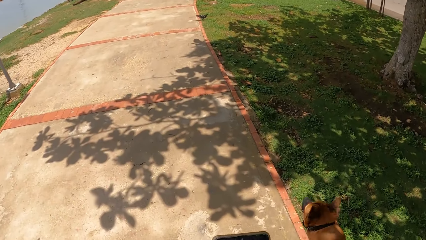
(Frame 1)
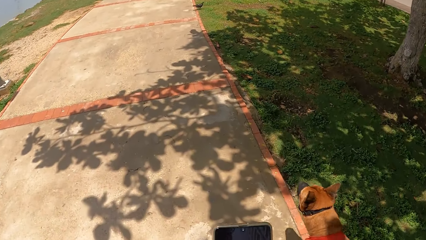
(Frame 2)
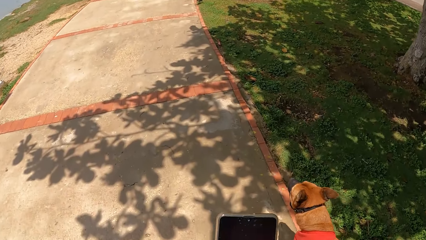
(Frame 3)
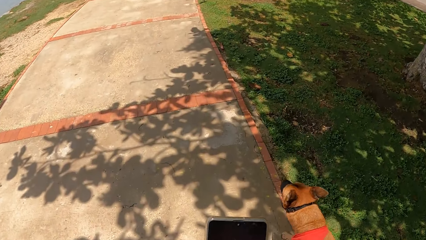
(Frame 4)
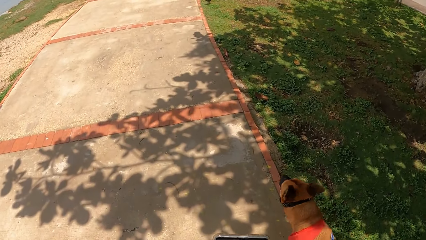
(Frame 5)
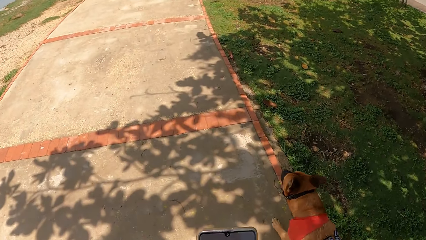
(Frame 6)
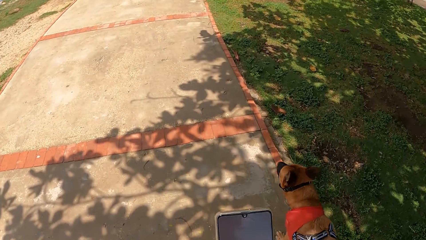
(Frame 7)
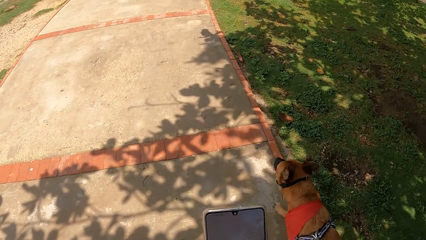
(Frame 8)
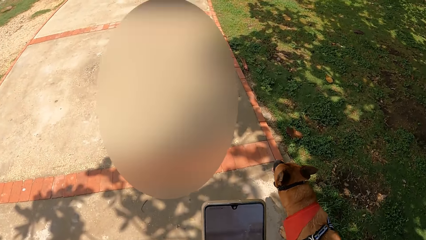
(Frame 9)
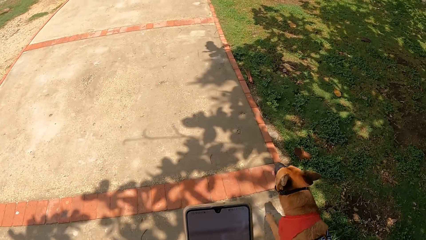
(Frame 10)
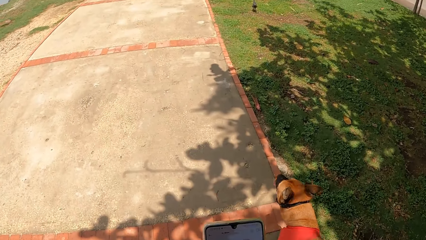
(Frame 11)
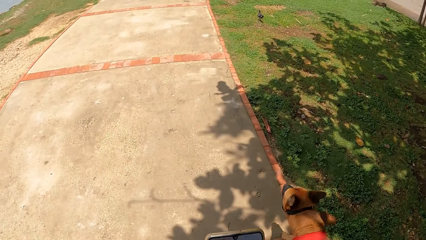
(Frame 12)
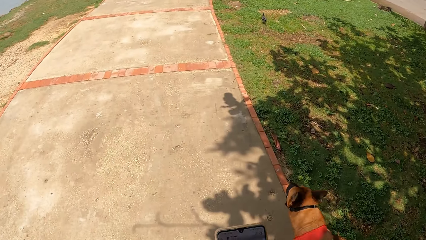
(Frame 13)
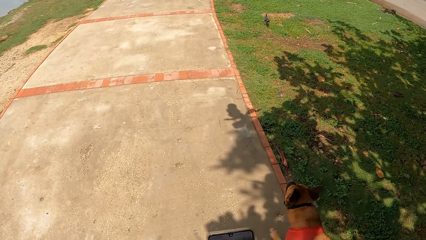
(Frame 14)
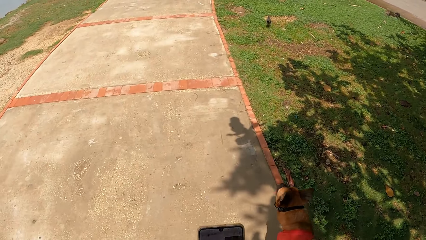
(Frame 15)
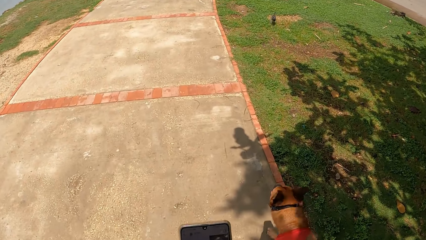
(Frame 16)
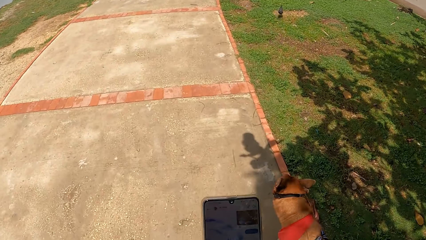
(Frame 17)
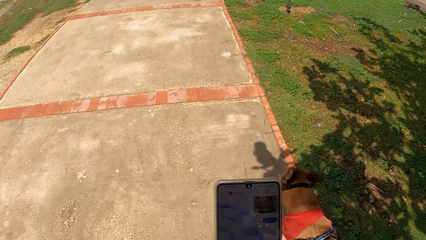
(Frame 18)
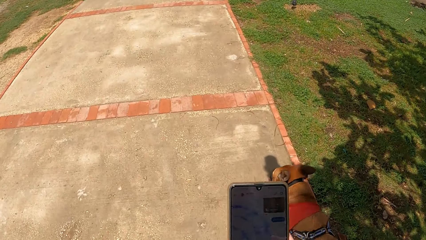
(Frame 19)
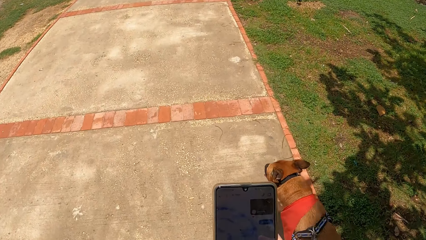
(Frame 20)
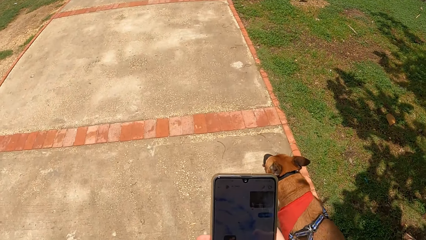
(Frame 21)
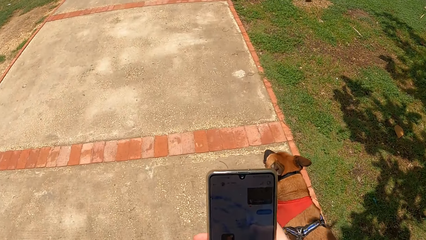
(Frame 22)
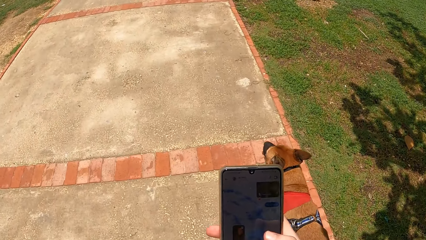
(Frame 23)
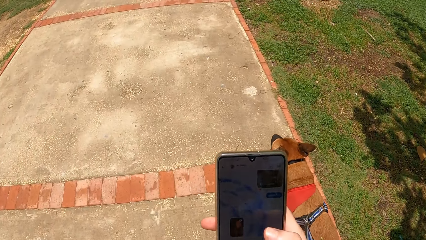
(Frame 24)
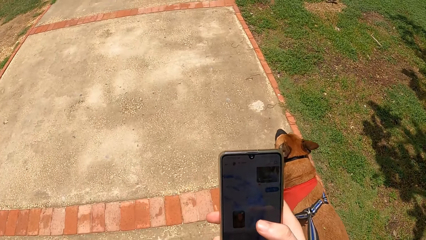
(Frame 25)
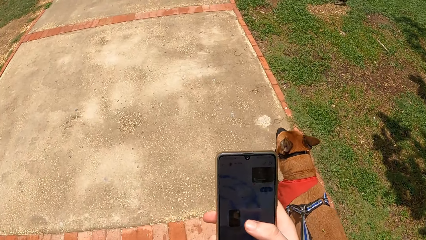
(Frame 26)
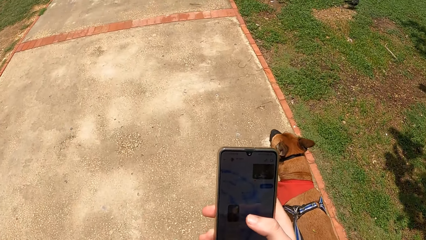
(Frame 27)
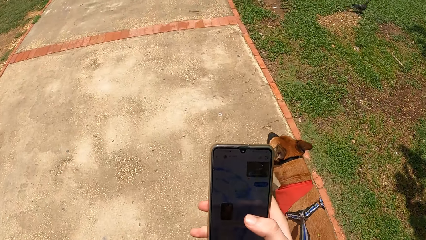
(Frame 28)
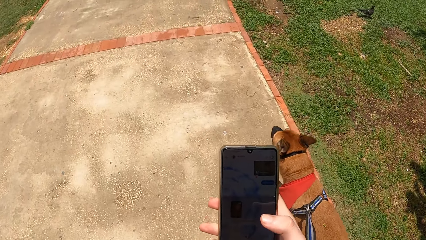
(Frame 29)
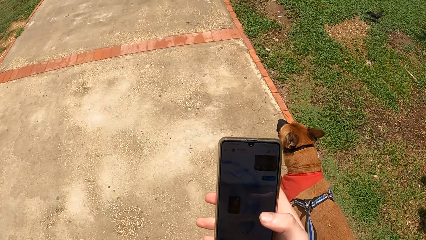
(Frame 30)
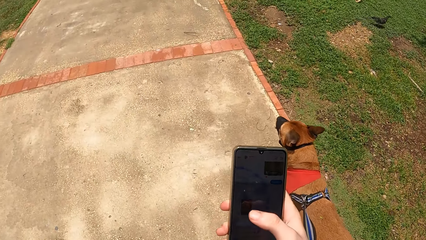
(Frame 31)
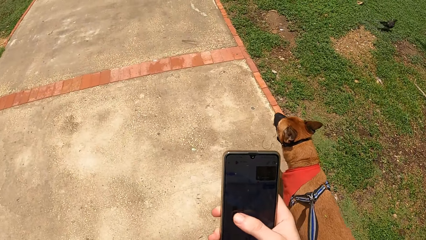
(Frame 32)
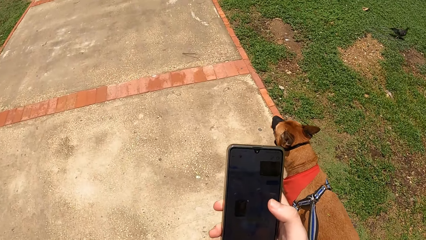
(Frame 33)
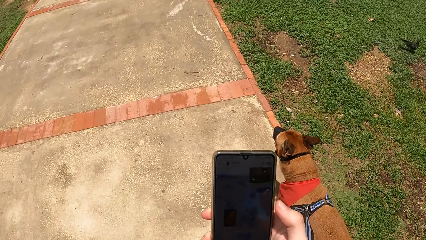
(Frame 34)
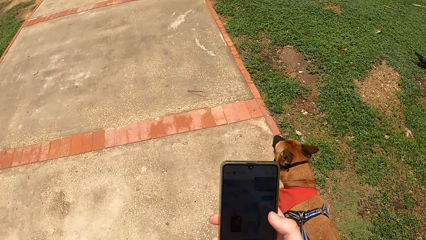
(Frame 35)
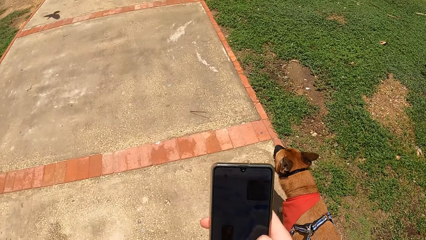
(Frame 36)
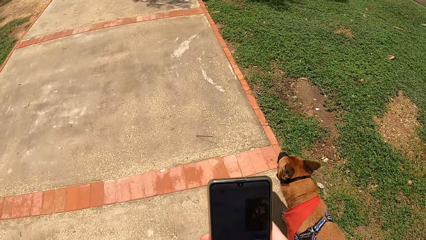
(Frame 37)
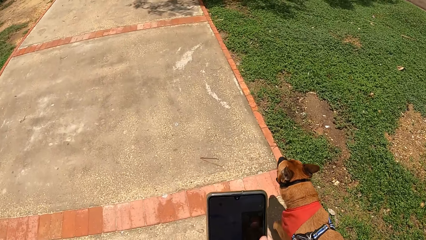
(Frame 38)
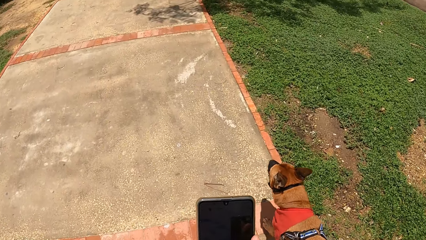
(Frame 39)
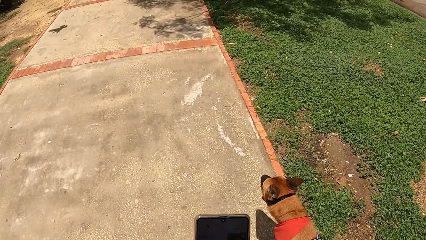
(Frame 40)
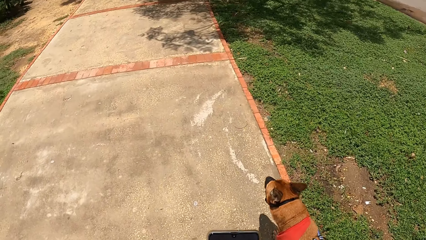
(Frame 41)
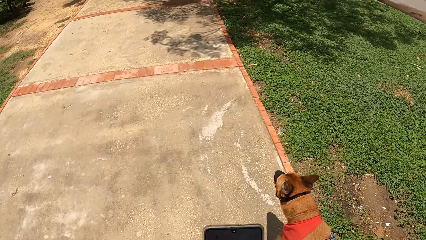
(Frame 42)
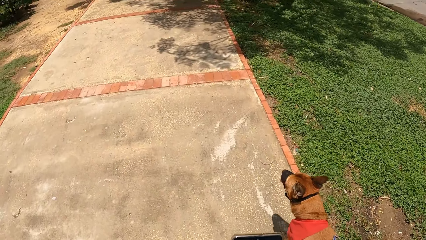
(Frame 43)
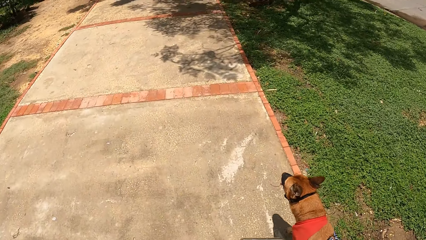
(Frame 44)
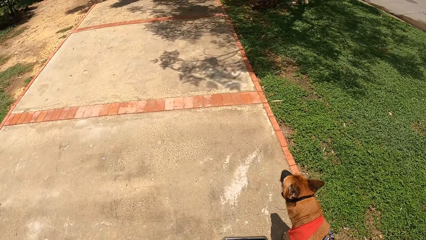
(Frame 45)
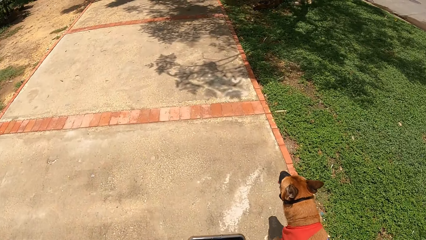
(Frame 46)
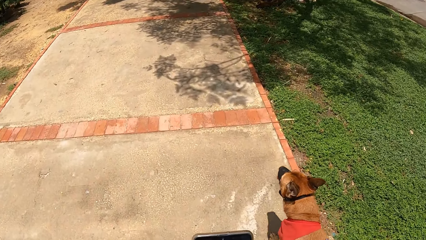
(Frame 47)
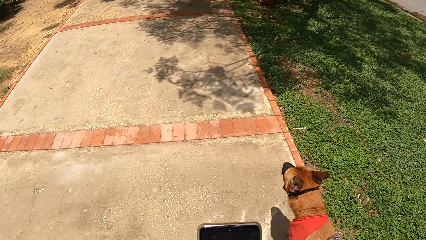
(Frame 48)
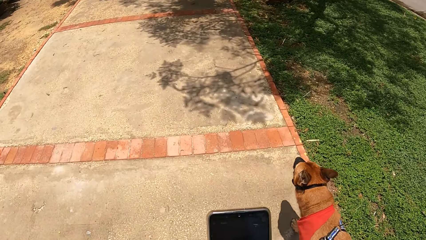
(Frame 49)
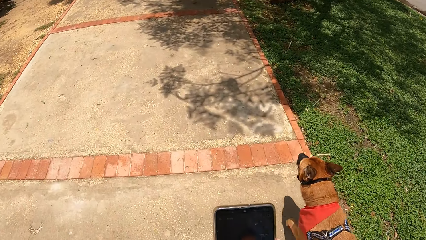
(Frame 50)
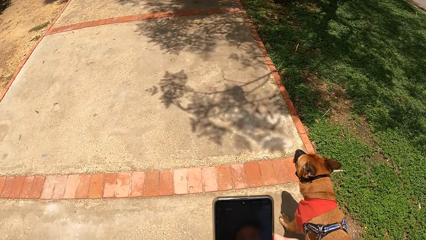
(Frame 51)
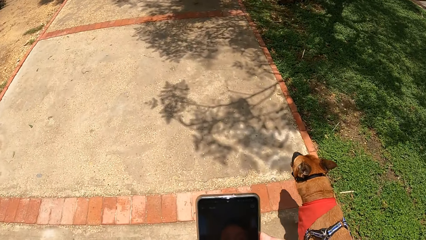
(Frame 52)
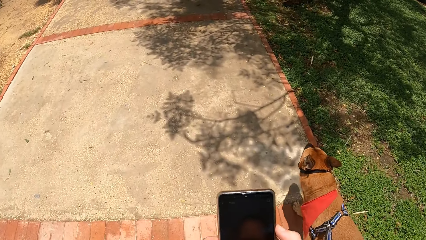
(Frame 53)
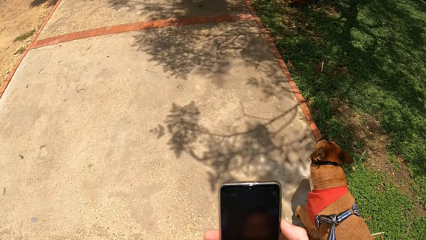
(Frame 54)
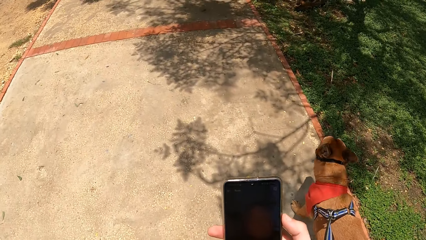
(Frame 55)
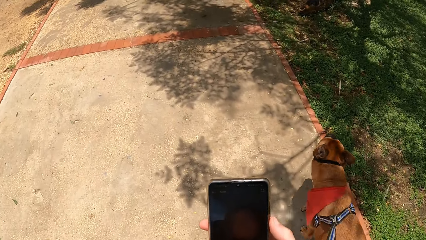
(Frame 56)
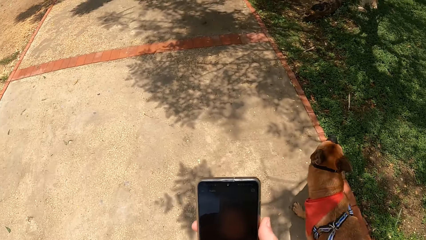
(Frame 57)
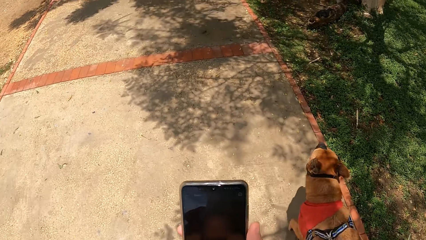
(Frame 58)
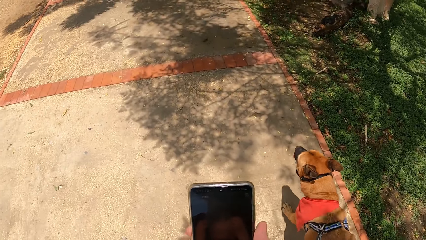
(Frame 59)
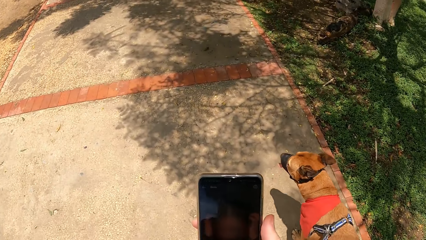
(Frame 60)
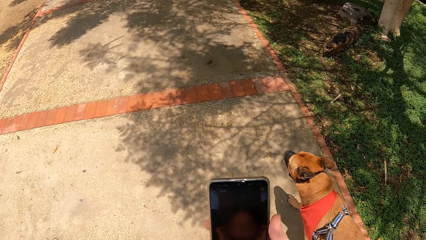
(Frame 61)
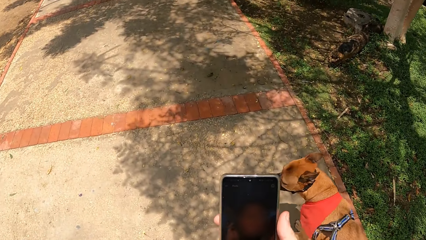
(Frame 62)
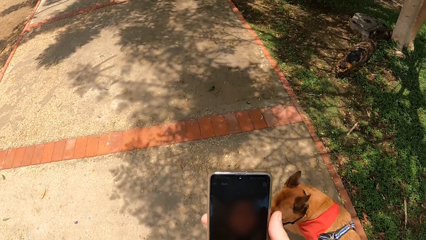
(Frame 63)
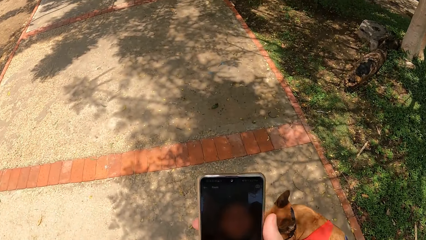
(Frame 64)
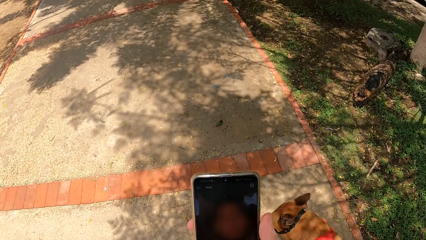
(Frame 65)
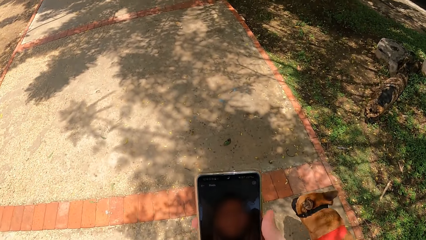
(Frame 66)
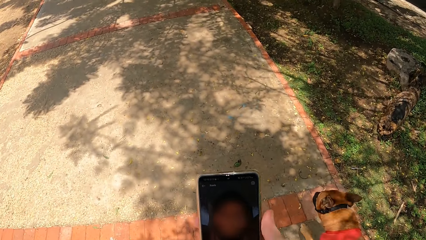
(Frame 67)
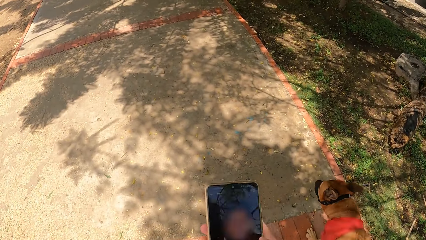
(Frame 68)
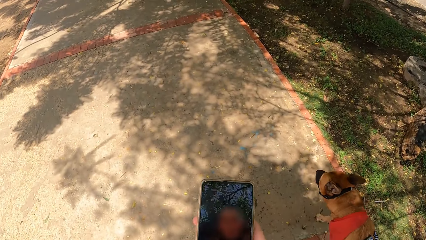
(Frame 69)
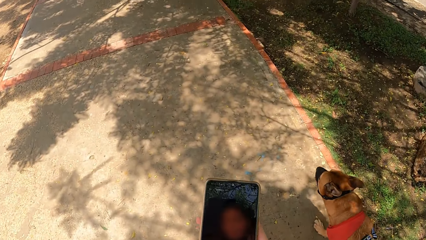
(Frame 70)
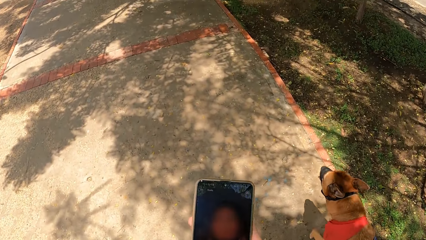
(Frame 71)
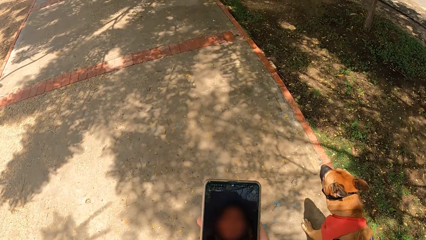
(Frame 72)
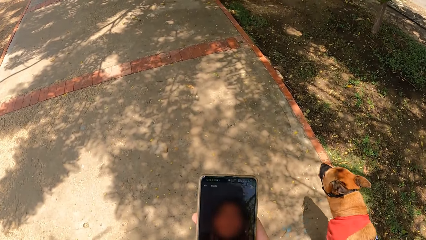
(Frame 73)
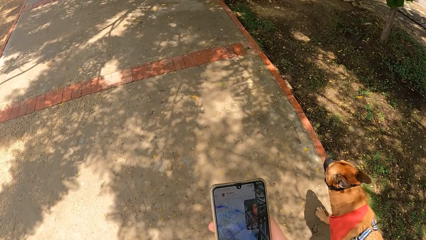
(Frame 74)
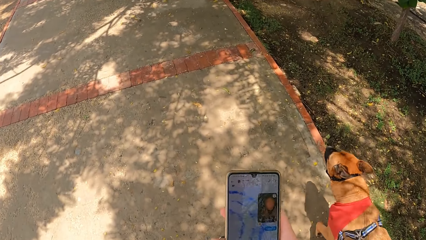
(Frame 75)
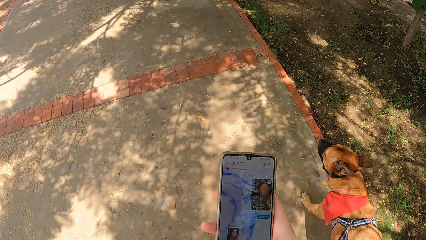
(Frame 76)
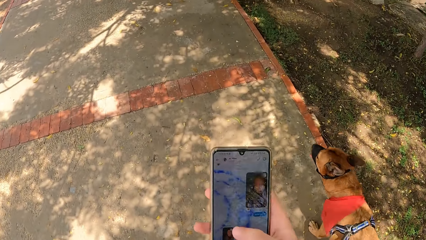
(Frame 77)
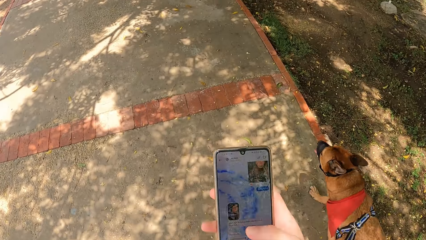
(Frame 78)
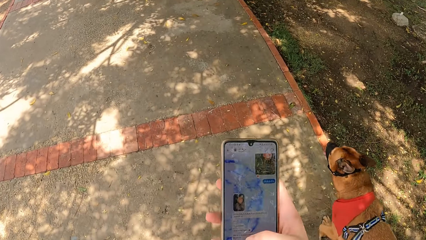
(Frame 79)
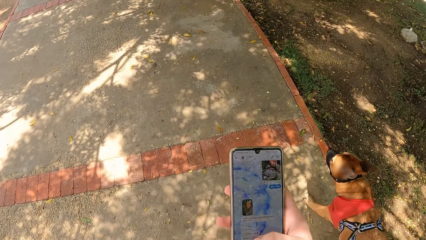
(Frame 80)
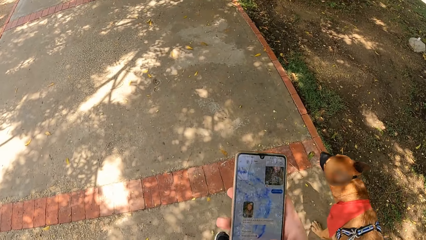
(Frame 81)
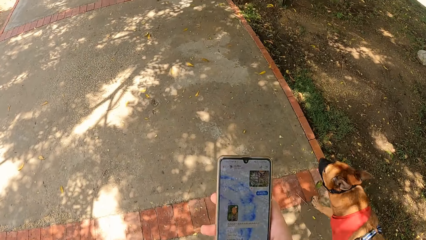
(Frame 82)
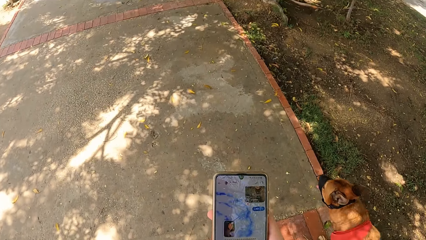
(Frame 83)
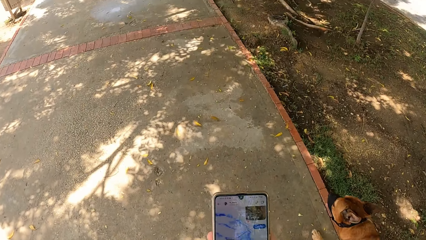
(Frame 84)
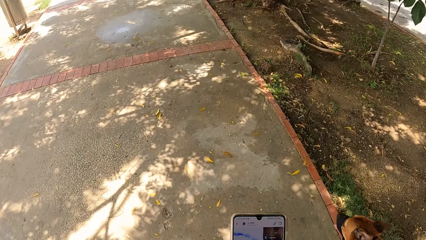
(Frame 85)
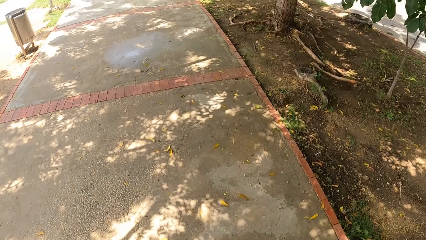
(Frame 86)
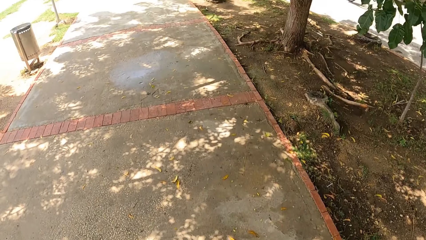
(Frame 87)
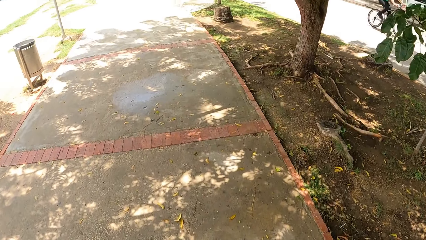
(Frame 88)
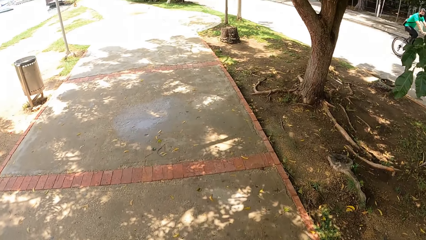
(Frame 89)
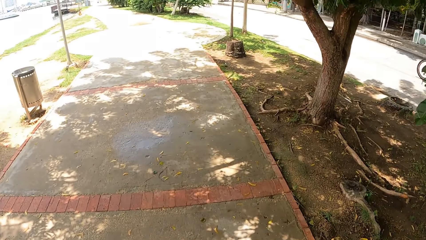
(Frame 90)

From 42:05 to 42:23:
The camera wearer looks at the dog. They walk on the pathway. They hold the phone with the right hand. They operate the phone with the right hand thumb finger. They look at the dog. They operate the phone with the right hand thumb finger.
